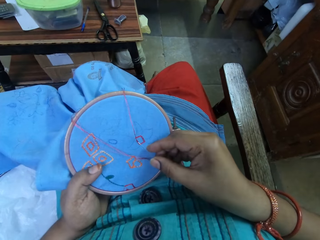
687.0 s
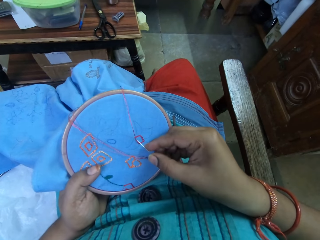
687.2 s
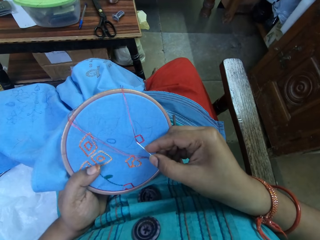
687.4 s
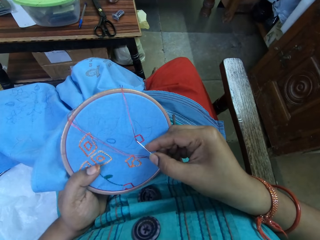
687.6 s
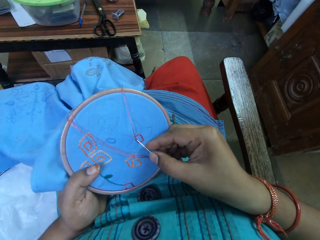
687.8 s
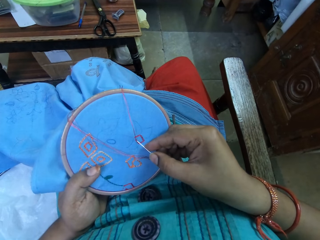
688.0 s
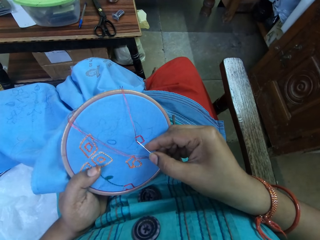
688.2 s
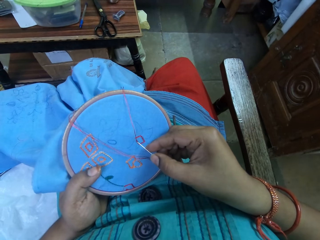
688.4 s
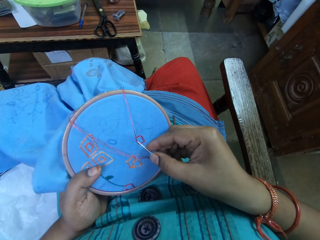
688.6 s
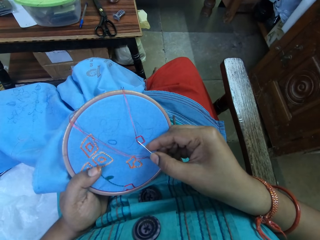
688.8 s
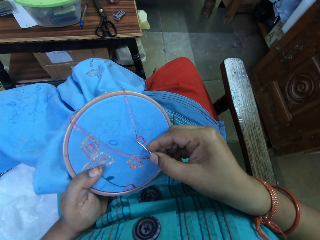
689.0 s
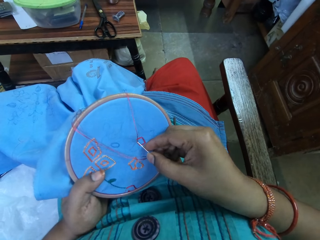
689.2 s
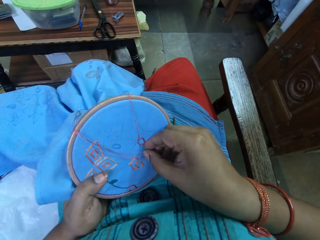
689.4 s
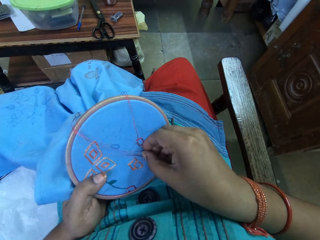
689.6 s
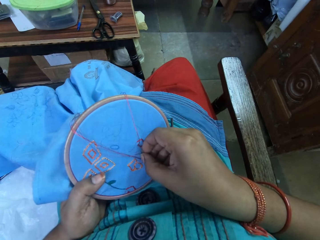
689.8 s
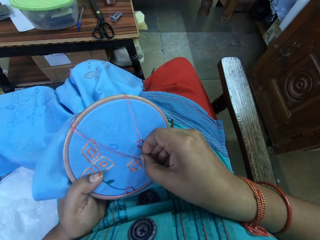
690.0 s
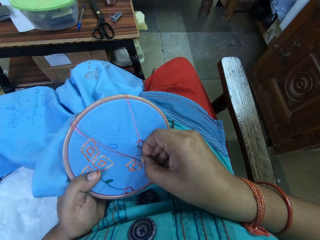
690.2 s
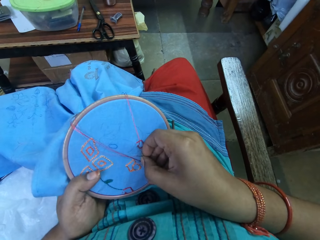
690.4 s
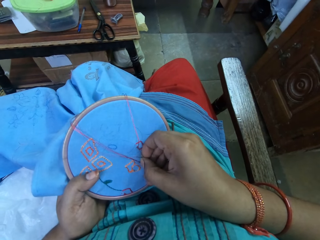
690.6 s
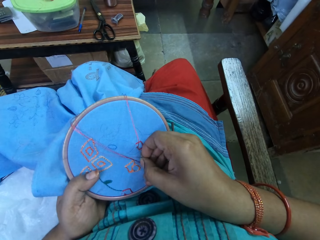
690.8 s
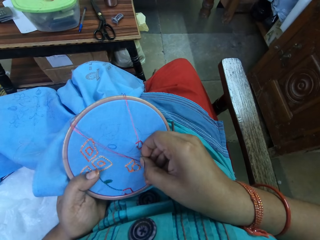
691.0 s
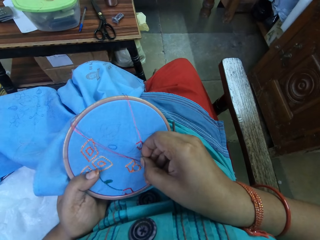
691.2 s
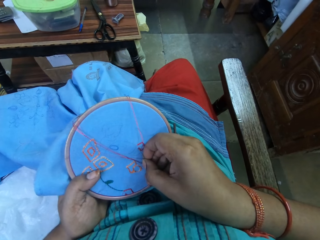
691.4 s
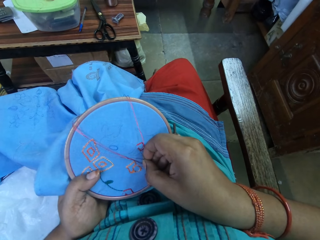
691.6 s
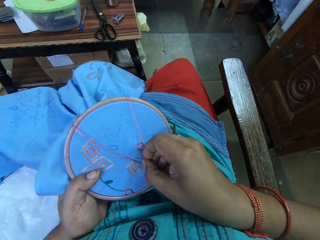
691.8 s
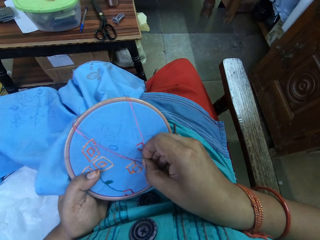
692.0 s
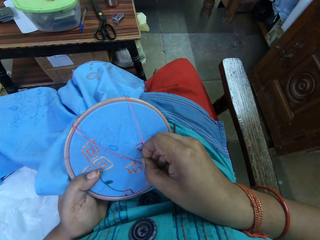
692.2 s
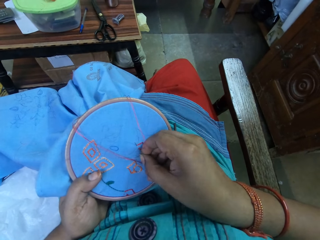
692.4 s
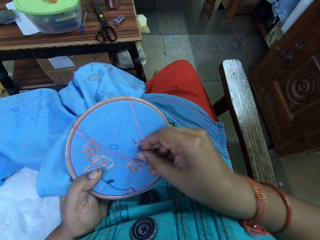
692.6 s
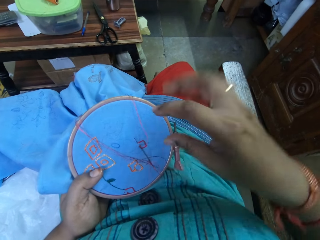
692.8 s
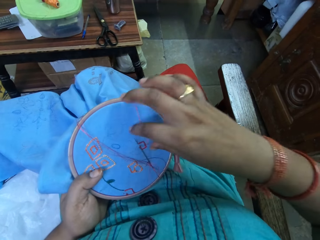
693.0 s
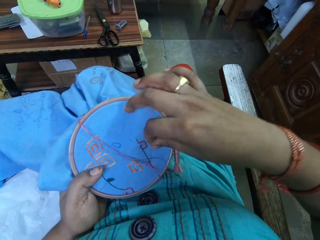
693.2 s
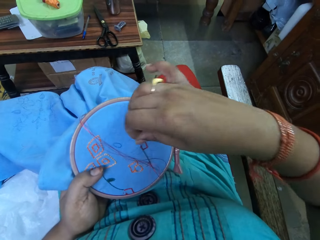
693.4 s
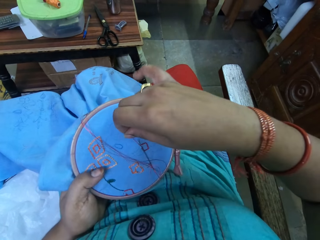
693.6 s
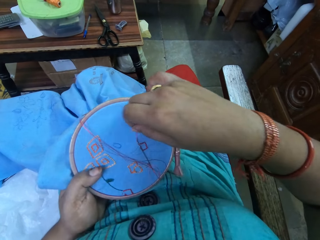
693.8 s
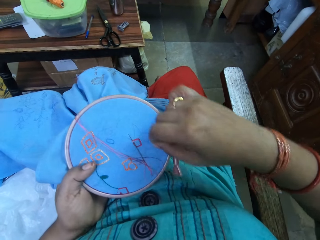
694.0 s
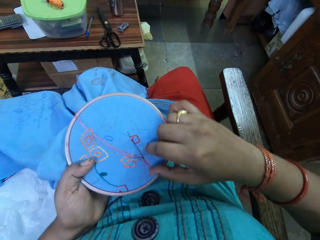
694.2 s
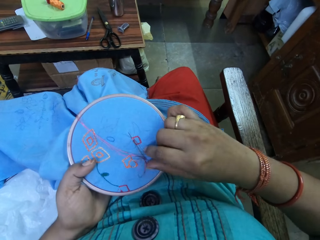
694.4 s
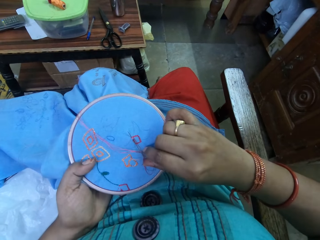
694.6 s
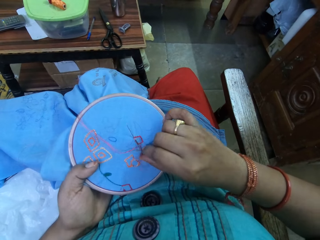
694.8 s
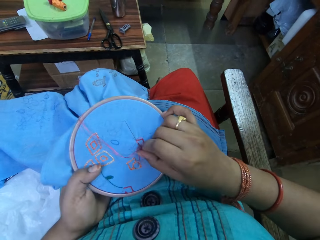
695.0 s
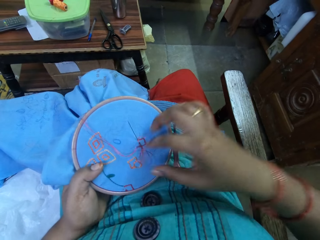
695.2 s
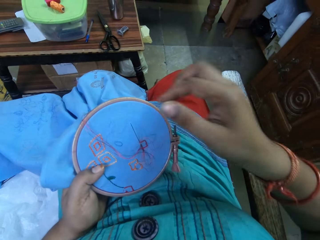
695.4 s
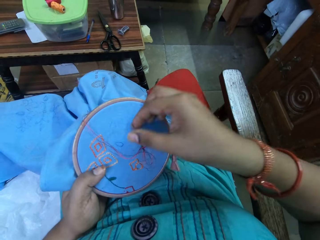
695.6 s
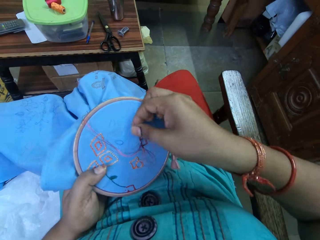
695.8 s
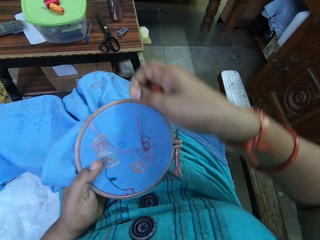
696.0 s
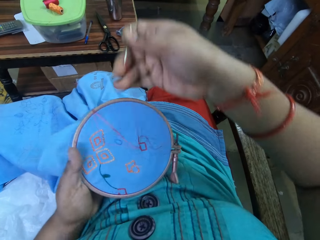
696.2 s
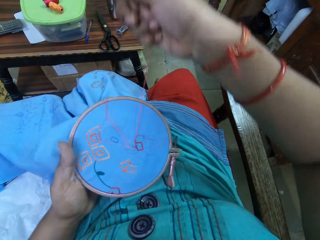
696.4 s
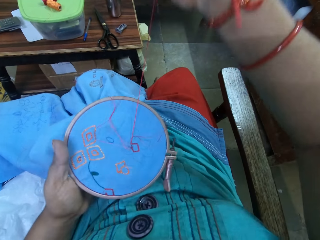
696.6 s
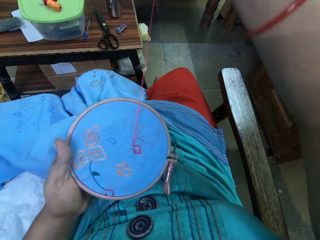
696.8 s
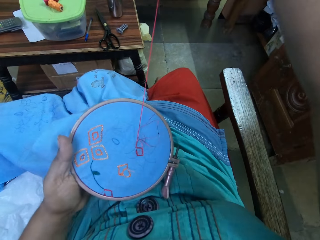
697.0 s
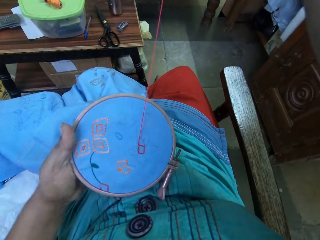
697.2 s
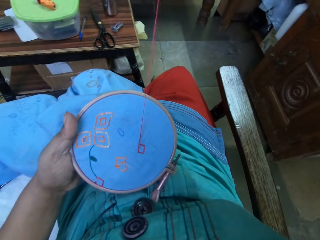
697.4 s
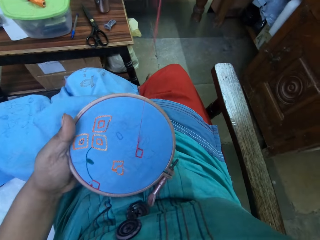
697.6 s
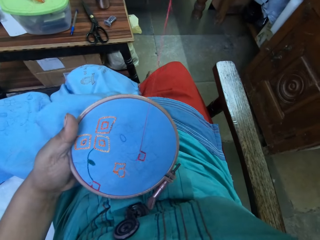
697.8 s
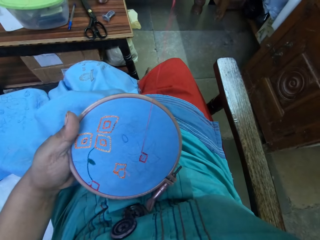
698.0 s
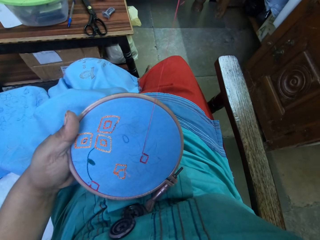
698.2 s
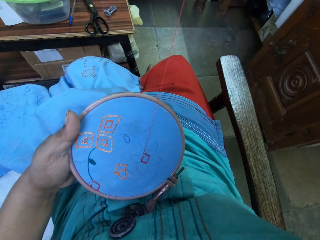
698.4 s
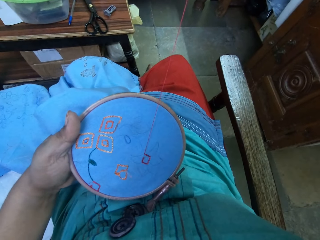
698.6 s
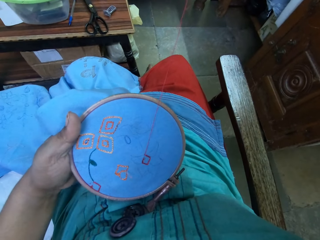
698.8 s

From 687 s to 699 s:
The camera wearer knits a piece of cloth. They pull the thread.

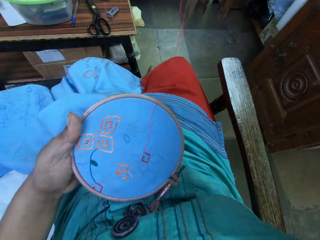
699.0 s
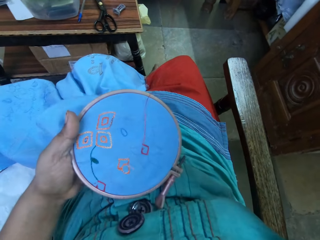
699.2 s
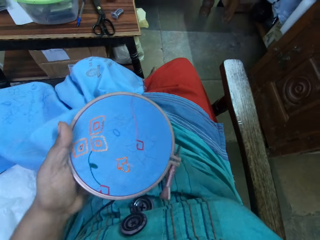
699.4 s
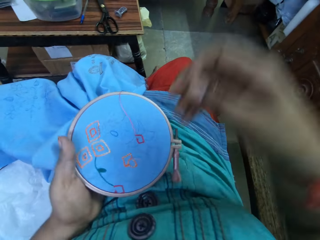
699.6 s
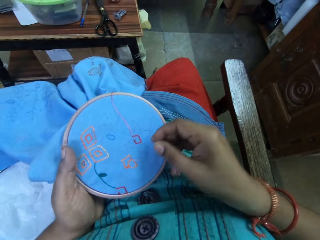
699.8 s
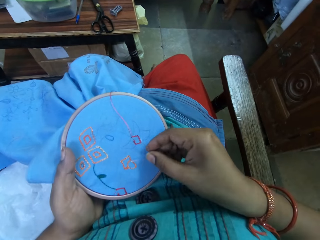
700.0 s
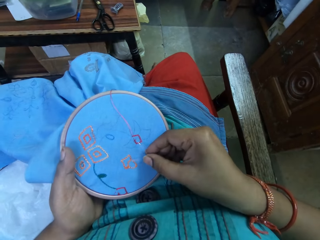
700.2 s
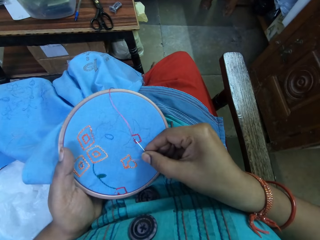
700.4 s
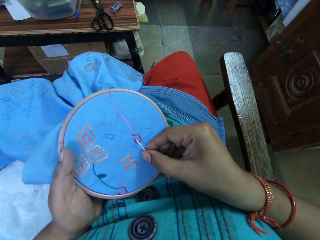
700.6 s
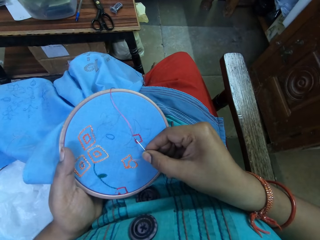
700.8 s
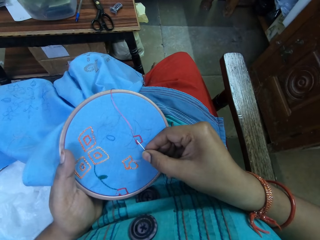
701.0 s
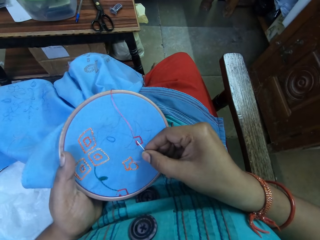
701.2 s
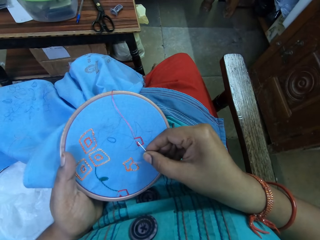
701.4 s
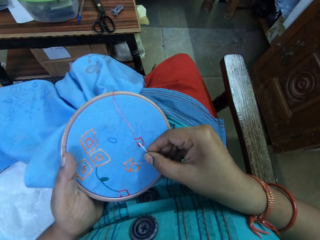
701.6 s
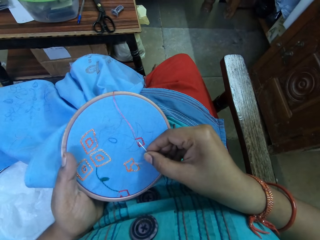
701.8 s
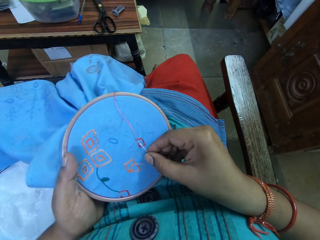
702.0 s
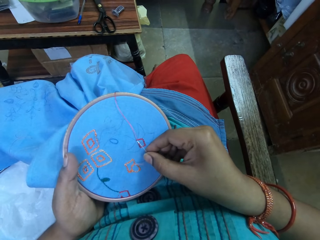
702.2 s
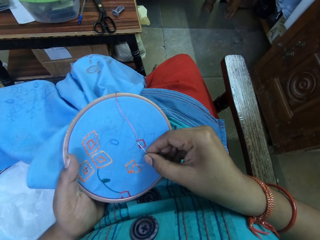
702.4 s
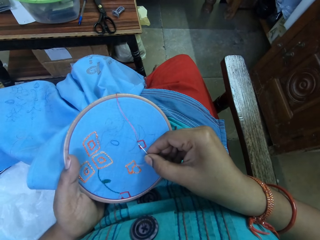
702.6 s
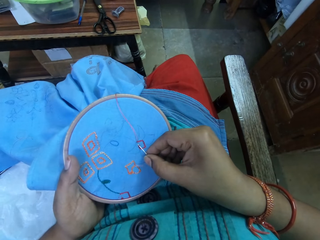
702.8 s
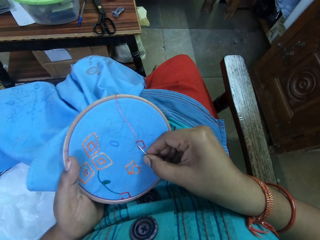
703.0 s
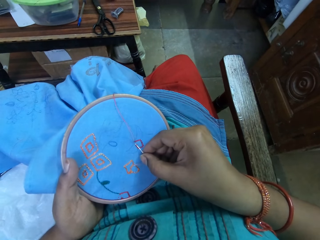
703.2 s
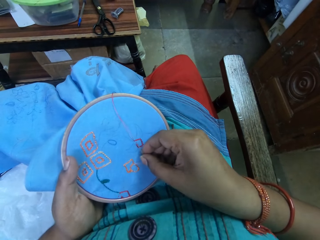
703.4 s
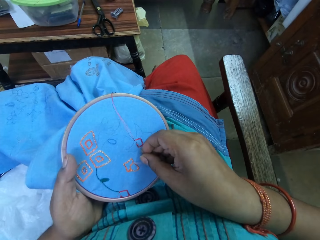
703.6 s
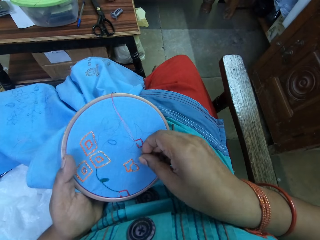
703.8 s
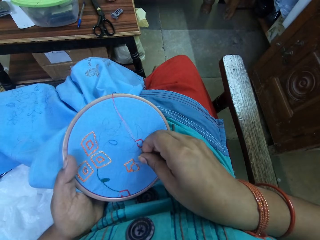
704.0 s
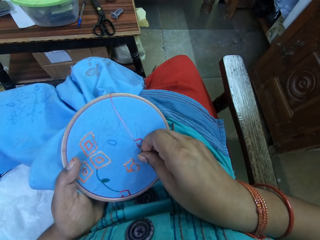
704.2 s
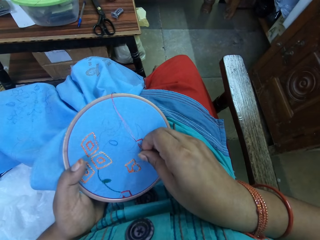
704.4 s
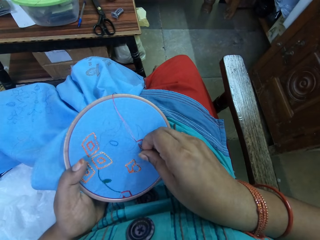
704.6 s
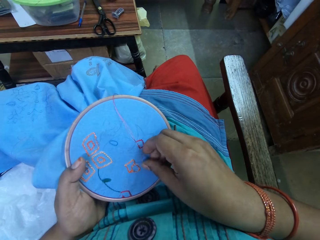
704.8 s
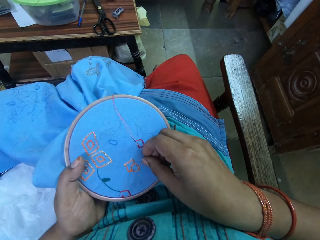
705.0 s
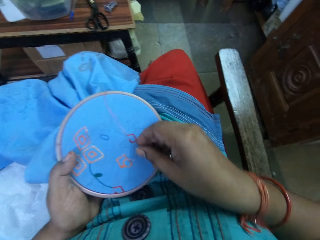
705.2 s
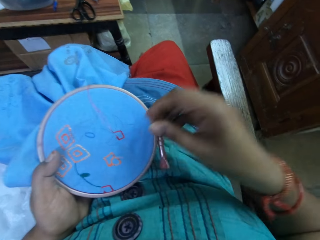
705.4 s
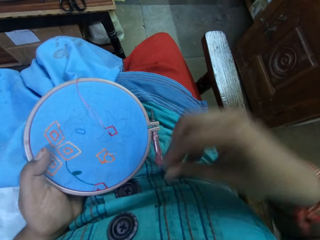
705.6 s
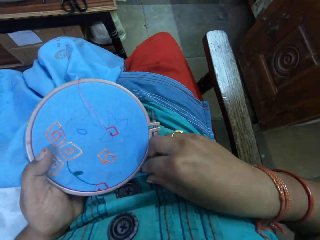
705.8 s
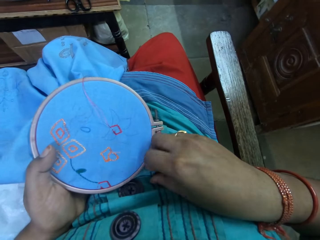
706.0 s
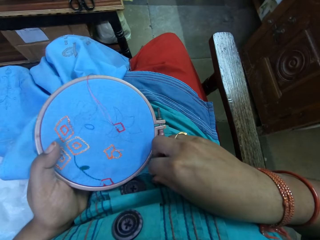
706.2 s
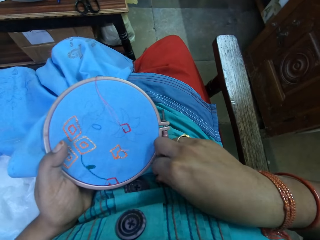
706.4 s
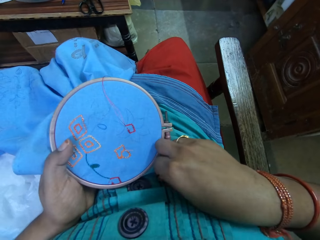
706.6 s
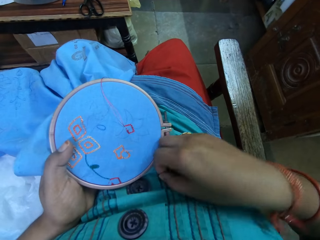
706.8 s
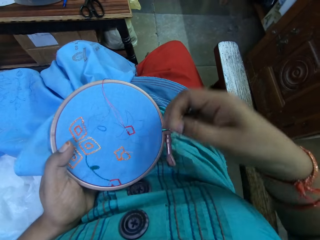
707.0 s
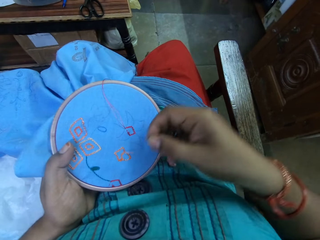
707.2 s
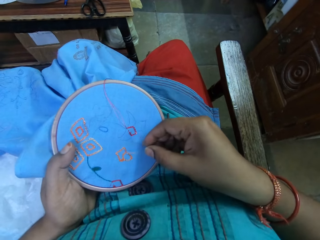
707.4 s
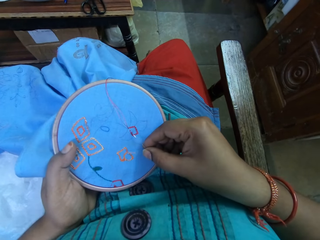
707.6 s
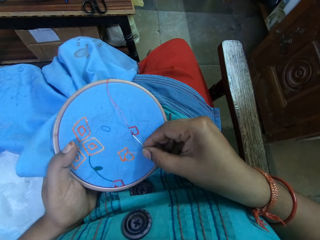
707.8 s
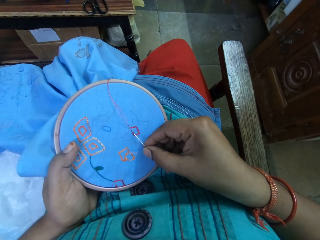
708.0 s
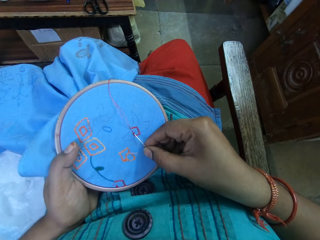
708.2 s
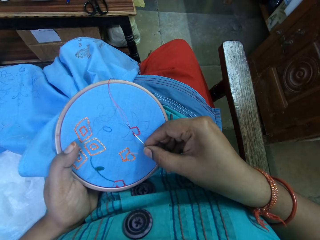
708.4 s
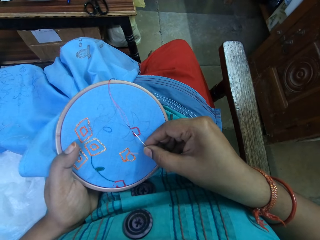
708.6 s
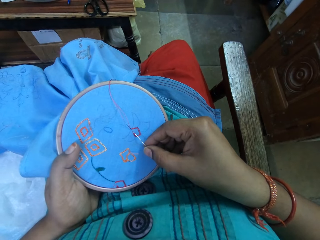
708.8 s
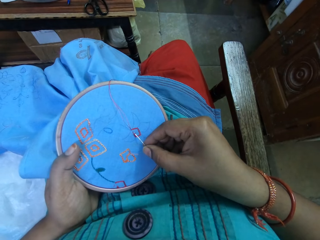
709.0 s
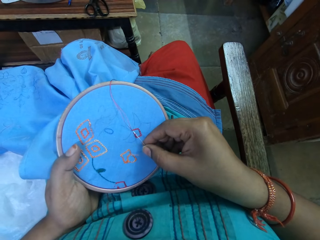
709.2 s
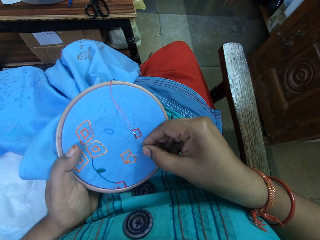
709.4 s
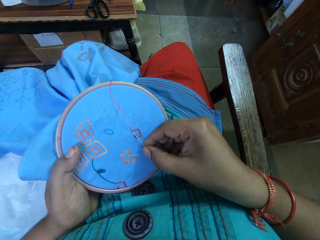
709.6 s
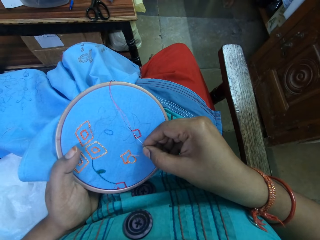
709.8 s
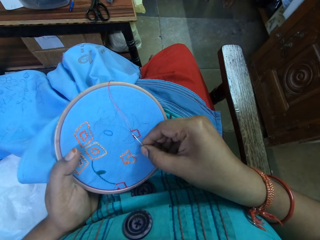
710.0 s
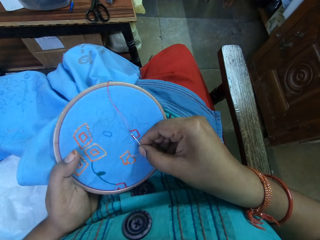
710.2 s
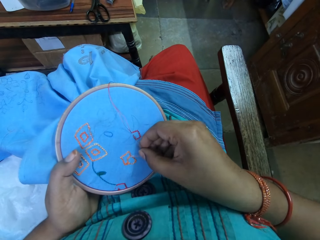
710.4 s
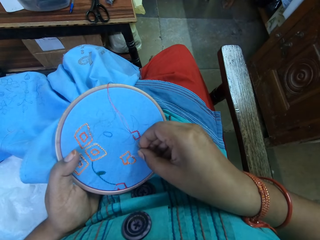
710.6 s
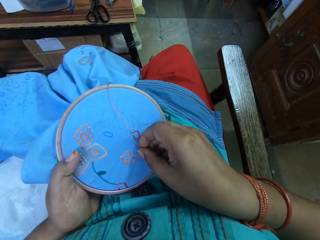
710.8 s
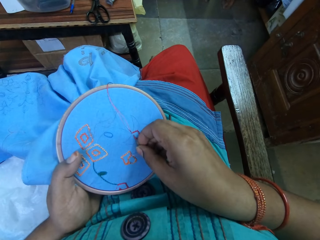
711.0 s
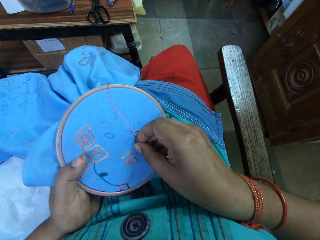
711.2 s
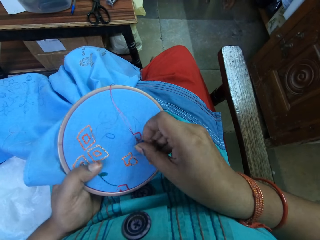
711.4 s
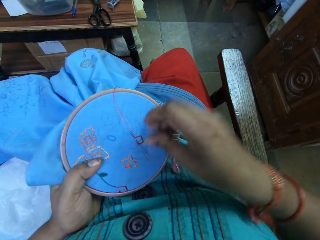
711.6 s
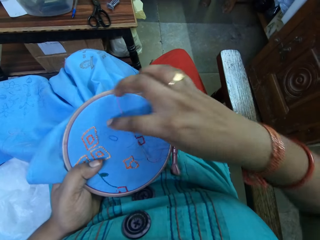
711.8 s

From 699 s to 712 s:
The camera wearer knits a piece of cloth. She picks up a needle from her lap. She knits the piece of cloth.
